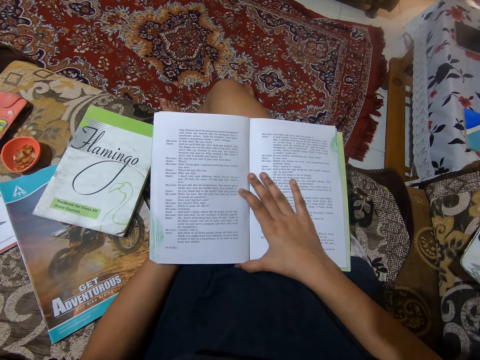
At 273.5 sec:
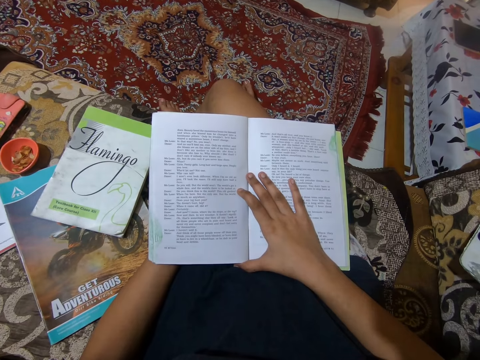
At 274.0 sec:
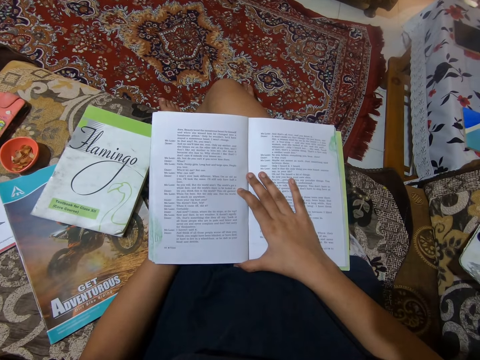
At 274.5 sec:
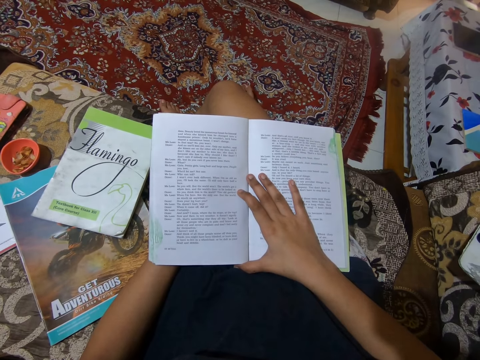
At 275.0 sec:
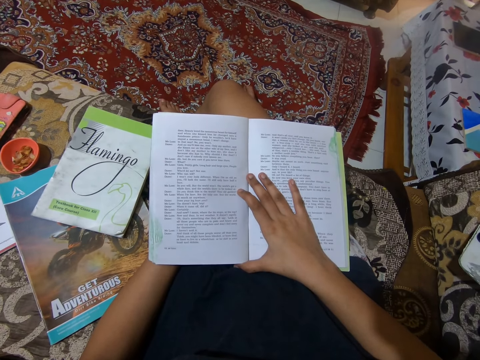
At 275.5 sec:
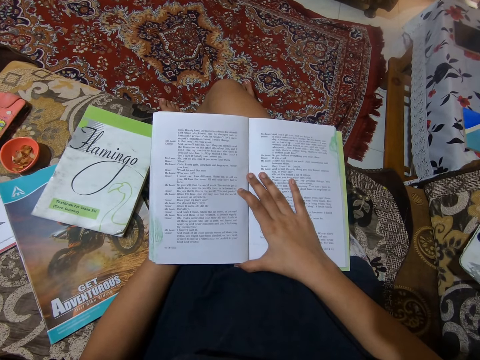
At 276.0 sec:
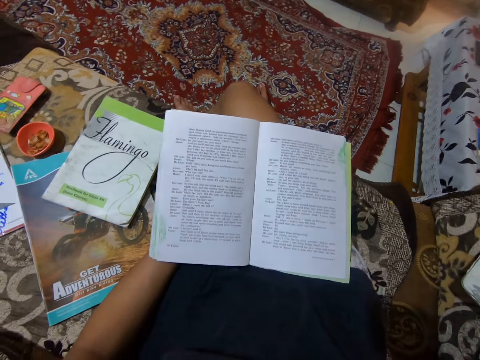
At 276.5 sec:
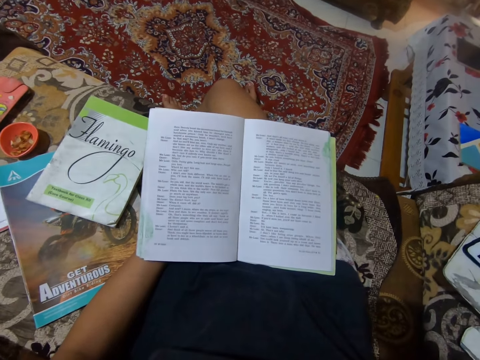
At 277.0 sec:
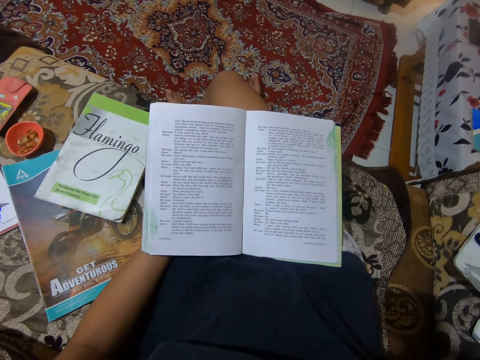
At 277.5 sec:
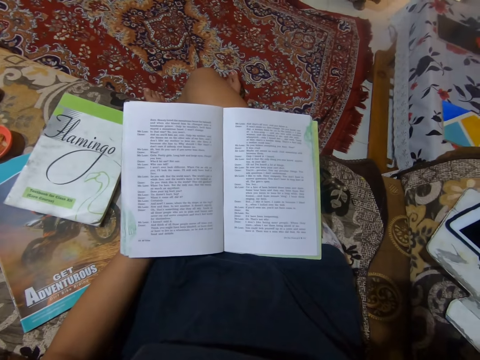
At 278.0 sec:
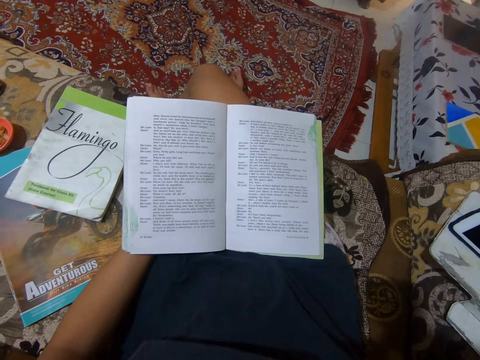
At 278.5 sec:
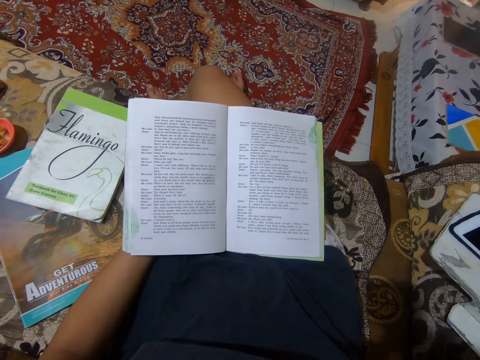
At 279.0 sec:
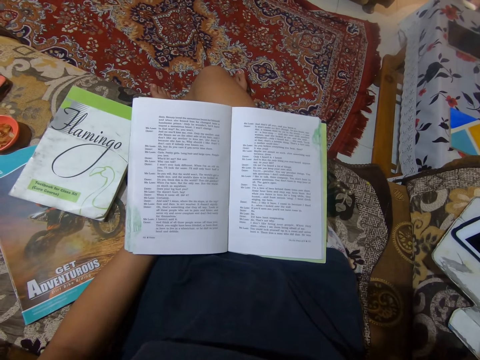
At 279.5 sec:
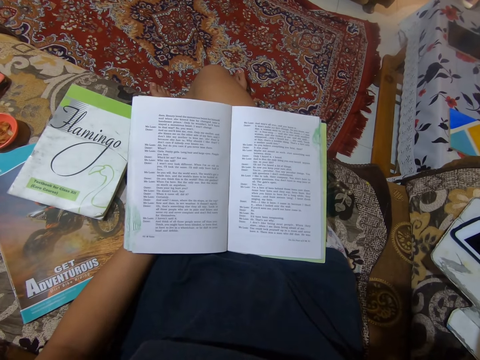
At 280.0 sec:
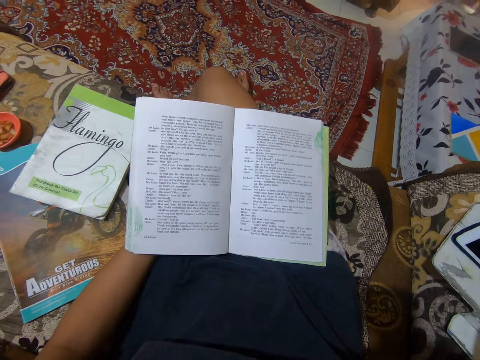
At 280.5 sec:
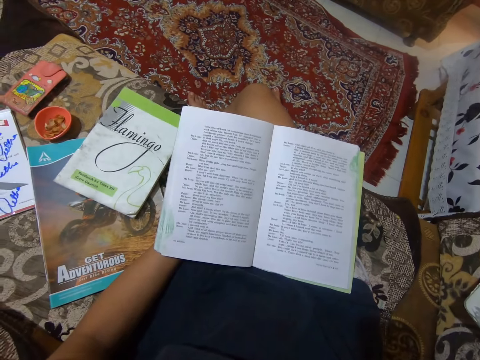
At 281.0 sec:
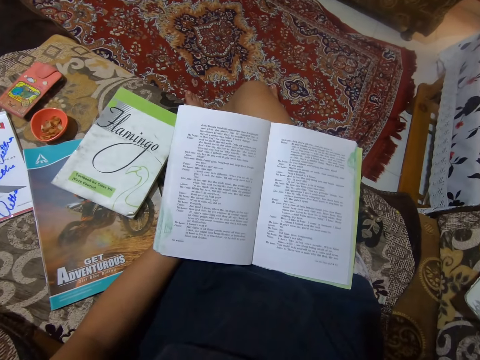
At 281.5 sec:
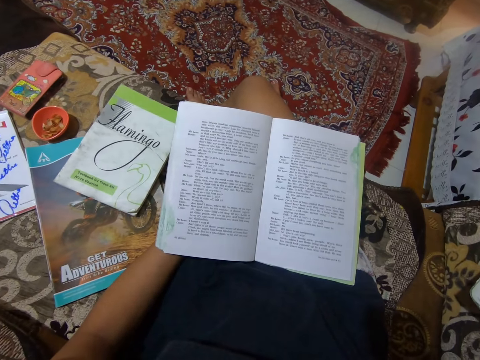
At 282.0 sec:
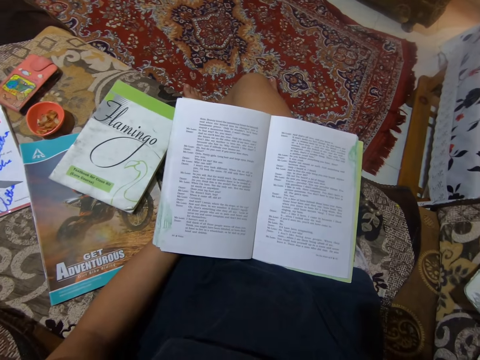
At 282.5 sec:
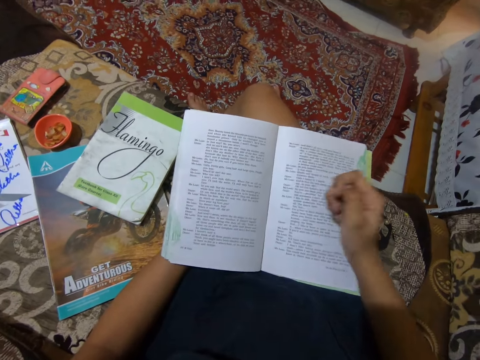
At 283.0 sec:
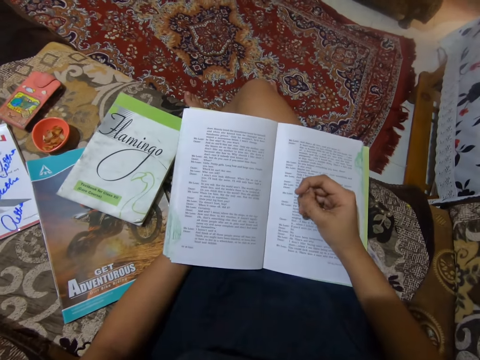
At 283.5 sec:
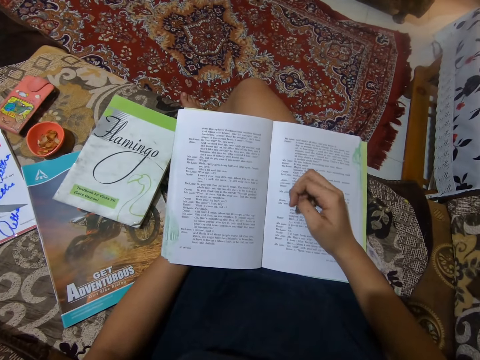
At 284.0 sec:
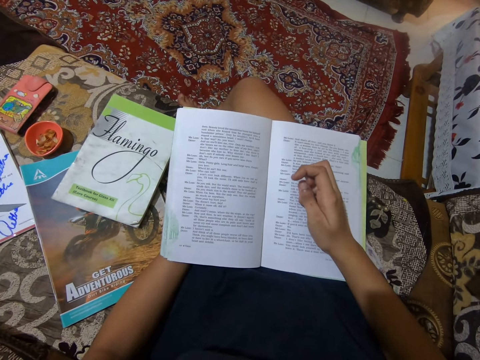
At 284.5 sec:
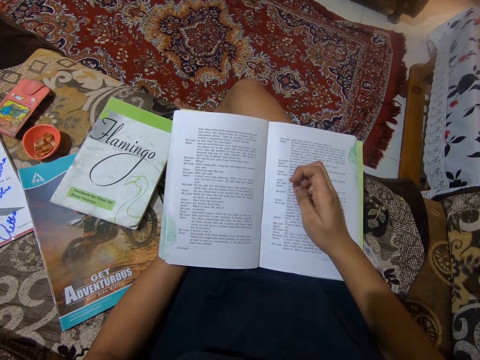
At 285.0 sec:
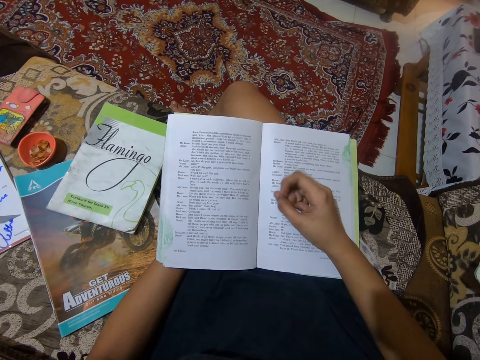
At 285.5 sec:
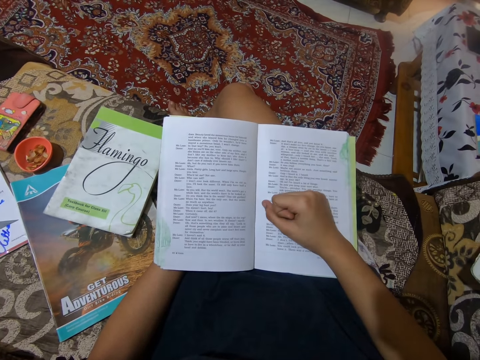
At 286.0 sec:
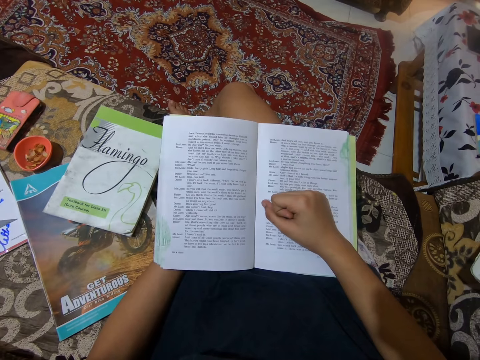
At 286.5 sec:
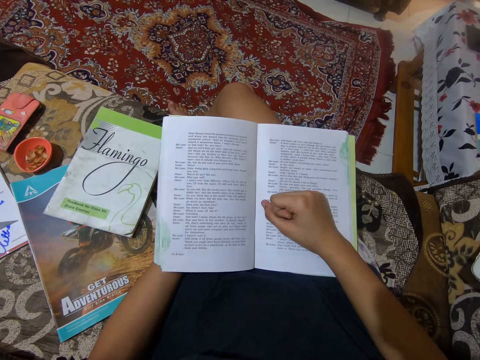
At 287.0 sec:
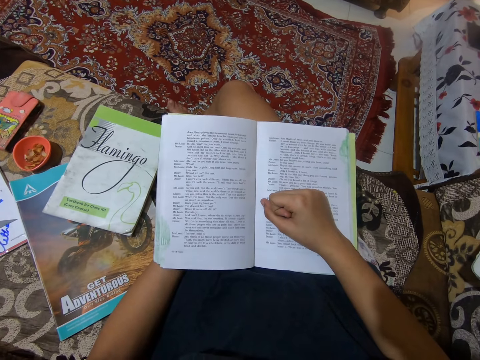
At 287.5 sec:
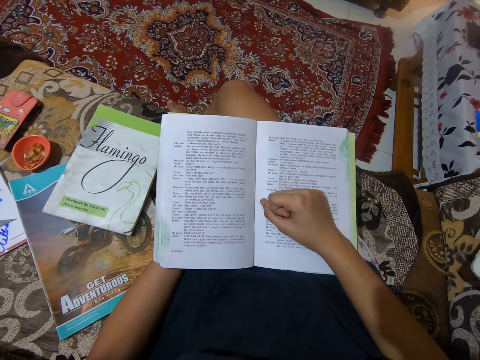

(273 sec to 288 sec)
The camera wearer touches her head with her right hand. She stretches her hands. She drops her right hand on the book. She reads the book in the sitting room.

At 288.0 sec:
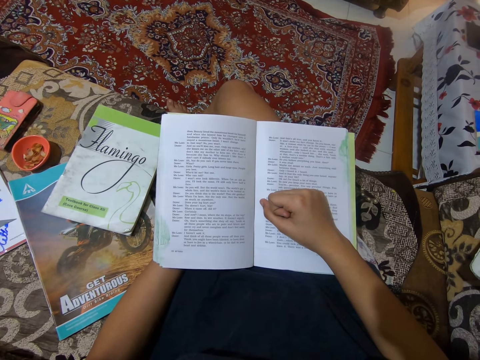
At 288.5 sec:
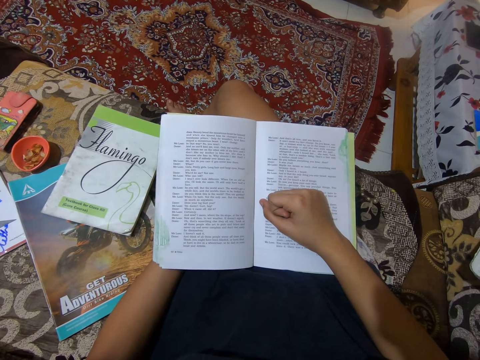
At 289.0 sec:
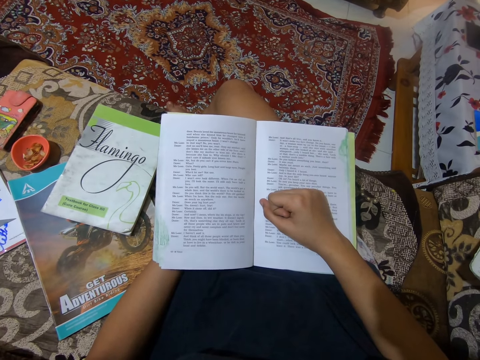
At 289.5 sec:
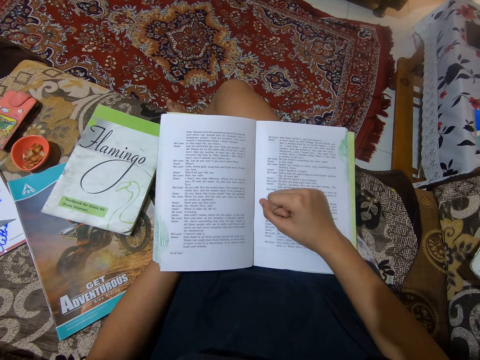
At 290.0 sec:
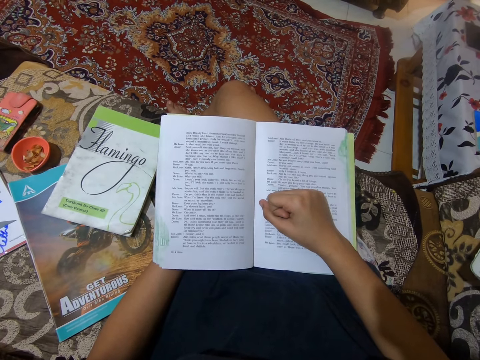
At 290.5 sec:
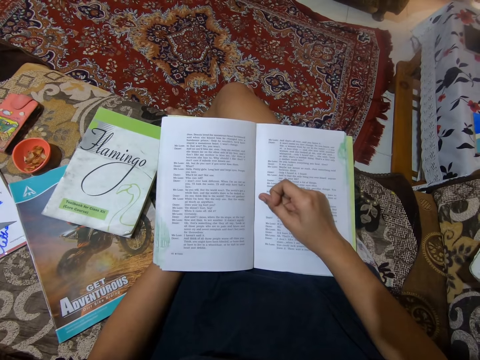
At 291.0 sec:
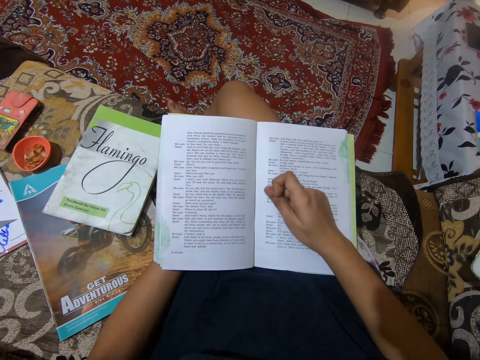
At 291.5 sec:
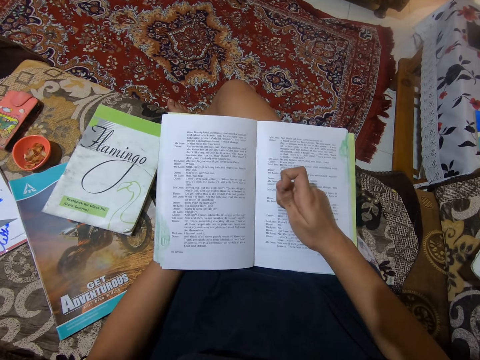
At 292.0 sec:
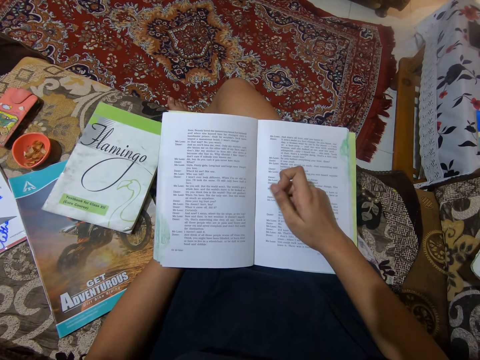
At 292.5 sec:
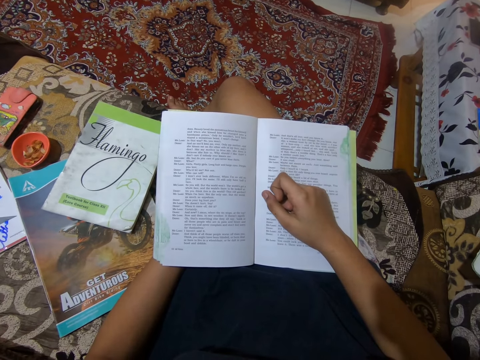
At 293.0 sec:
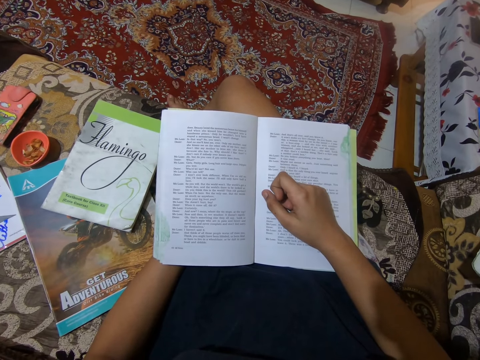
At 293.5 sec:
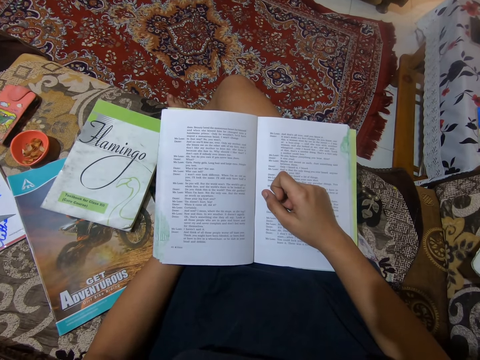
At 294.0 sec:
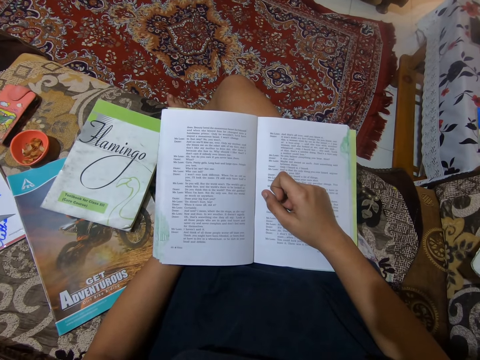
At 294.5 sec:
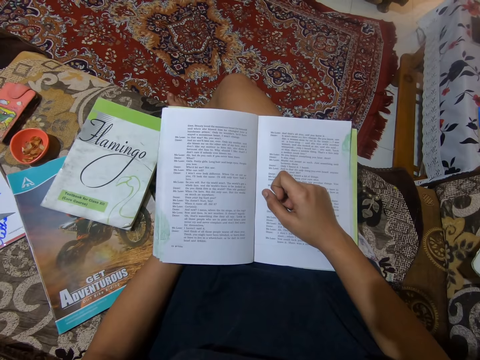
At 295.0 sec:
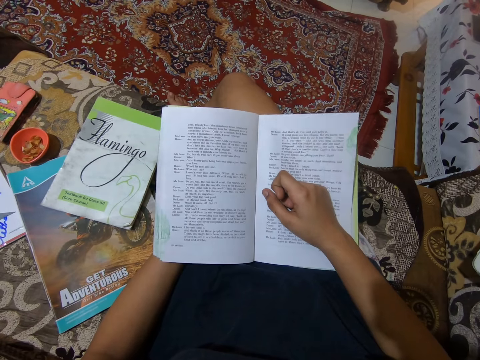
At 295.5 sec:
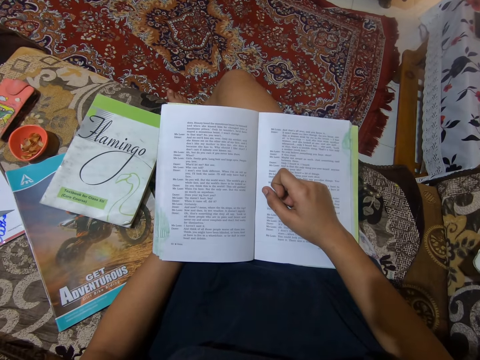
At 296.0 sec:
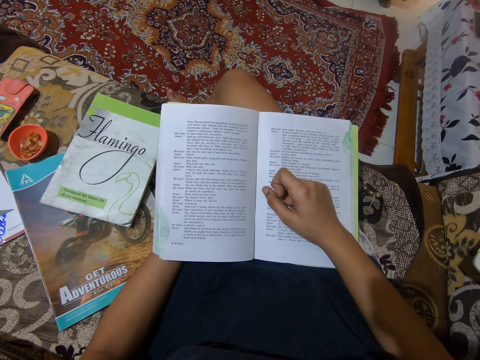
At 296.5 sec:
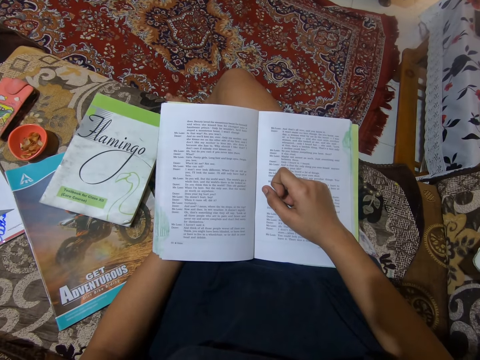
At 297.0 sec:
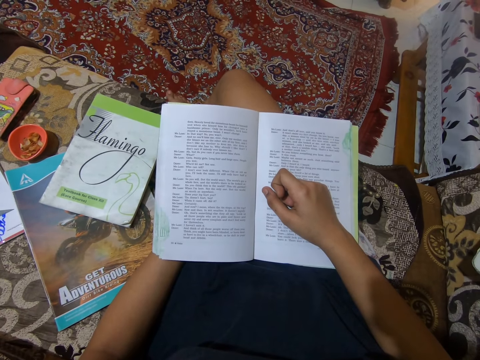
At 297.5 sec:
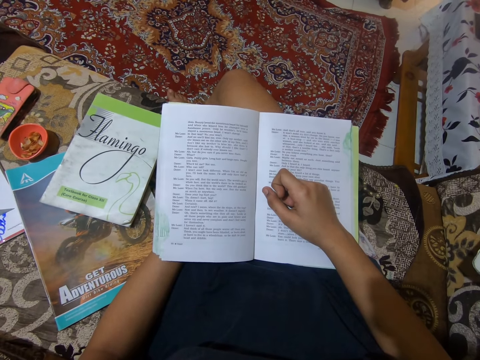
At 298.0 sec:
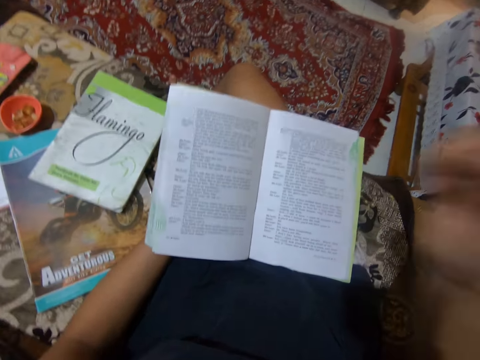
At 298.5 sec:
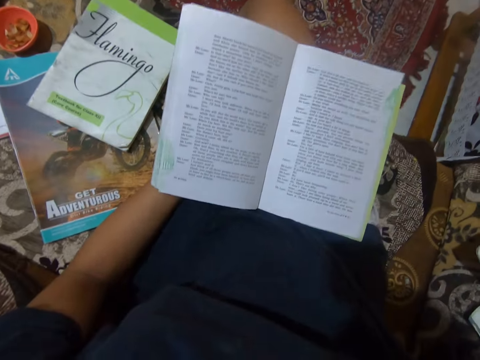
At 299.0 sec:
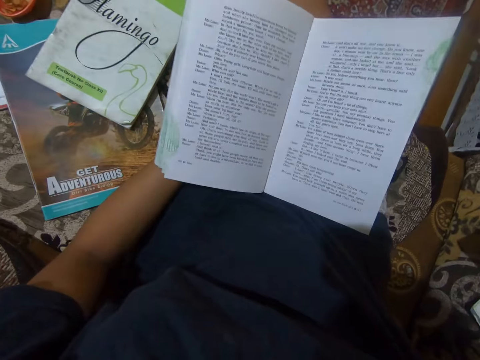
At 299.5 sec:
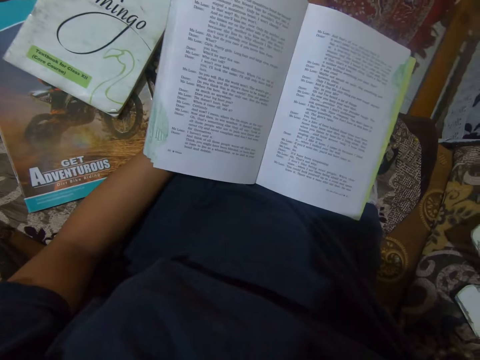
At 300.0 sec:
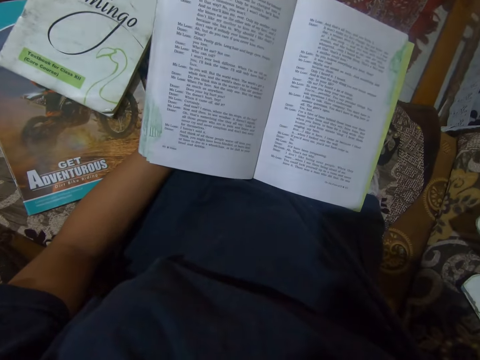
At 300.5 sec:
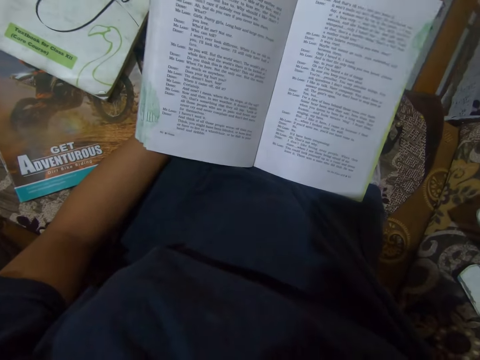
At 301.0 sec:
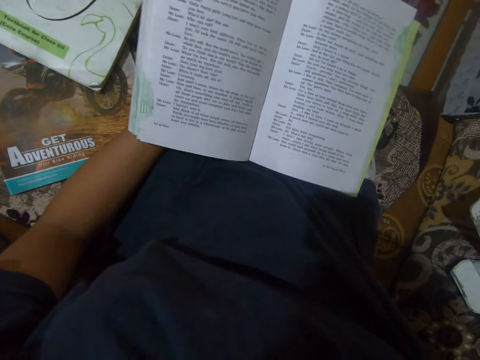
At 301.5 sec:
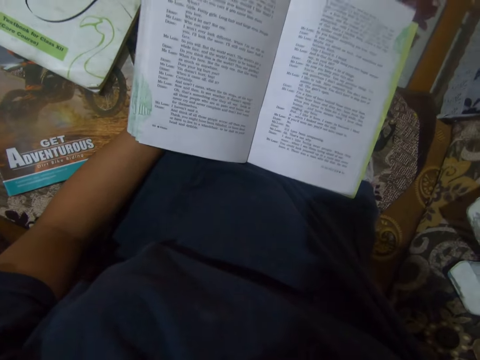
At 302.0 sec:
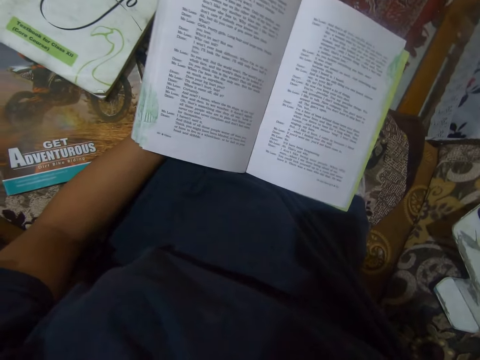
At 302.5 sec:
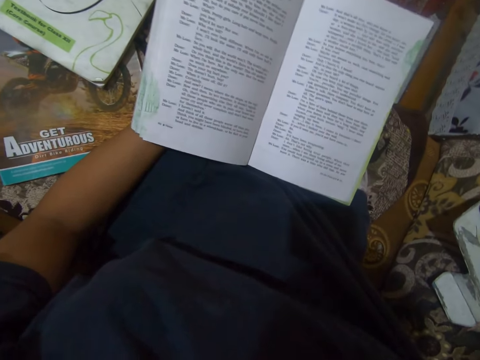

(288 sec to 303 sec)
The camera wearer raises her hand towards her face. She touches her face with her right hand. She stares at the book.
